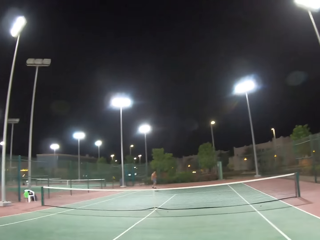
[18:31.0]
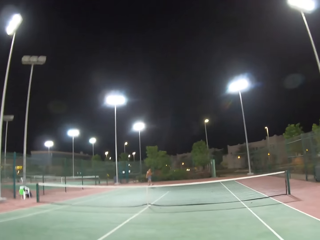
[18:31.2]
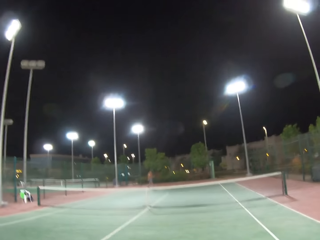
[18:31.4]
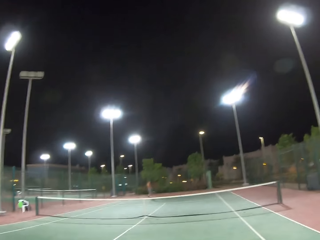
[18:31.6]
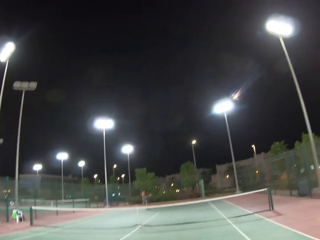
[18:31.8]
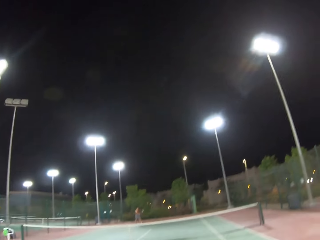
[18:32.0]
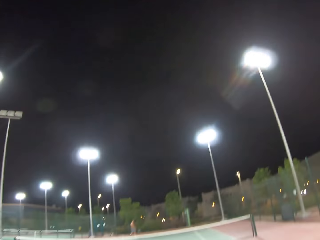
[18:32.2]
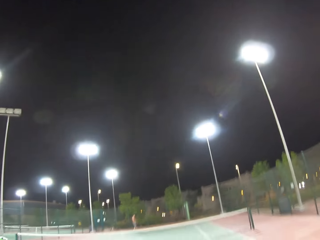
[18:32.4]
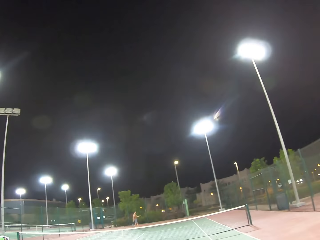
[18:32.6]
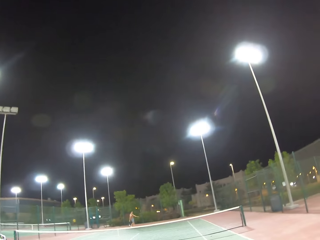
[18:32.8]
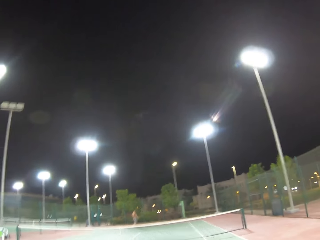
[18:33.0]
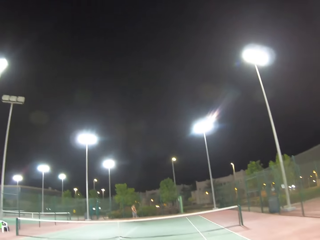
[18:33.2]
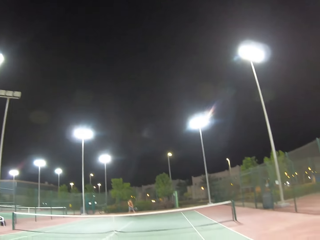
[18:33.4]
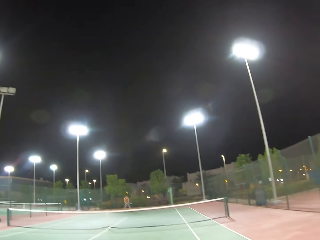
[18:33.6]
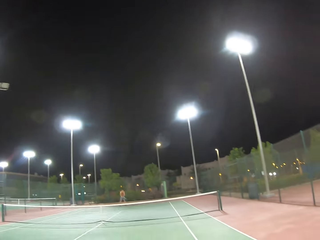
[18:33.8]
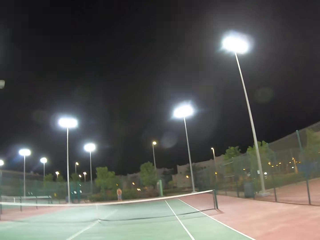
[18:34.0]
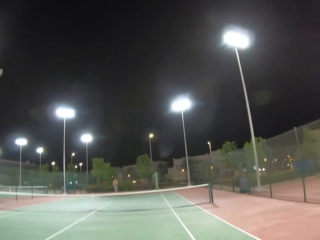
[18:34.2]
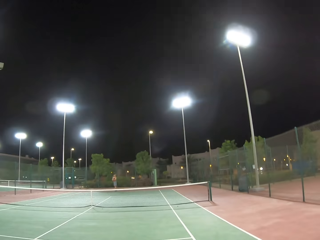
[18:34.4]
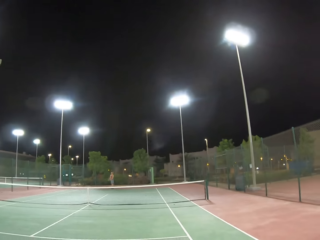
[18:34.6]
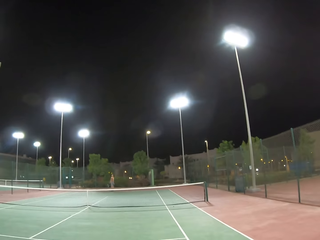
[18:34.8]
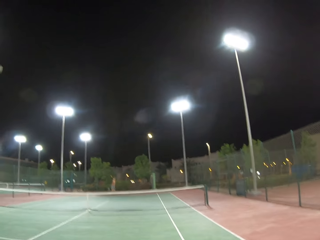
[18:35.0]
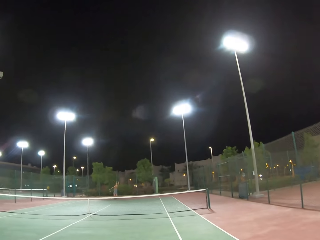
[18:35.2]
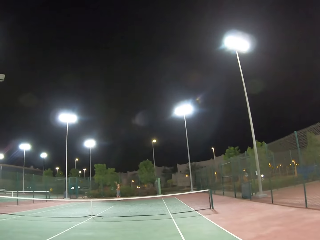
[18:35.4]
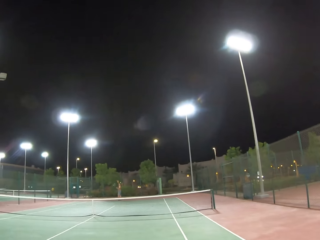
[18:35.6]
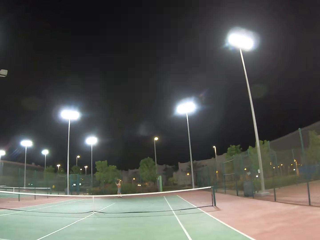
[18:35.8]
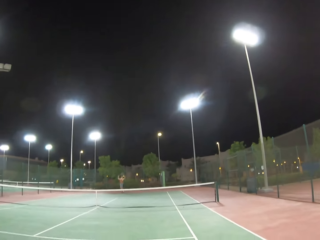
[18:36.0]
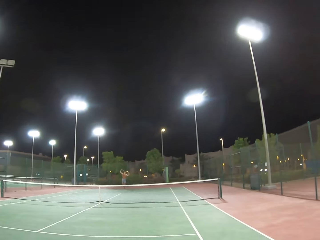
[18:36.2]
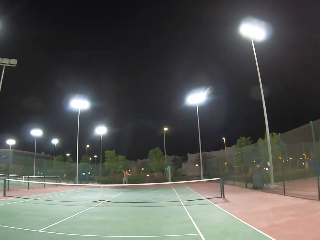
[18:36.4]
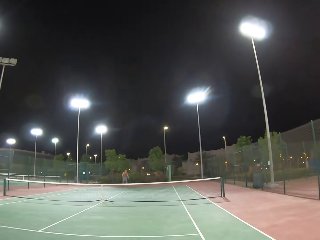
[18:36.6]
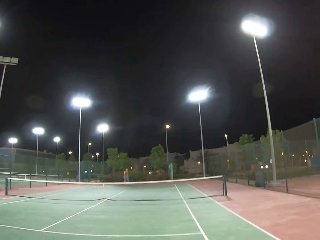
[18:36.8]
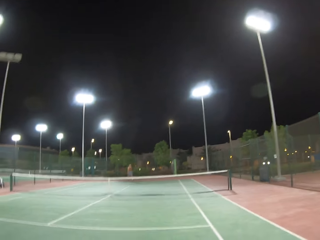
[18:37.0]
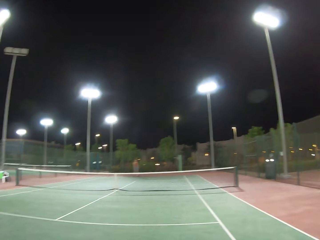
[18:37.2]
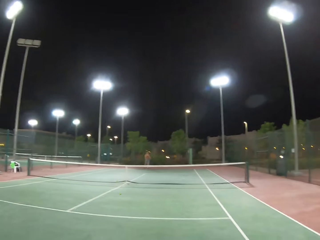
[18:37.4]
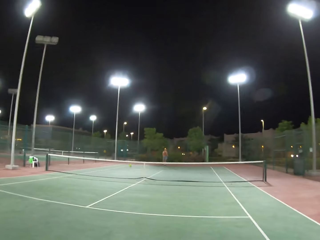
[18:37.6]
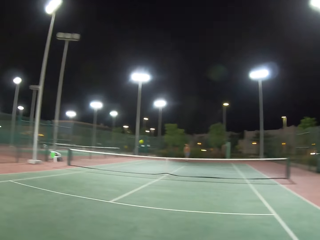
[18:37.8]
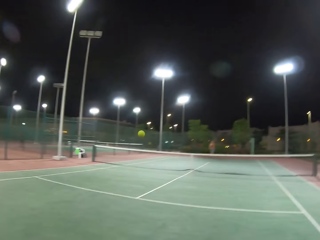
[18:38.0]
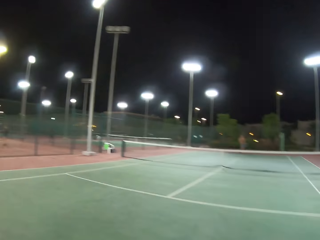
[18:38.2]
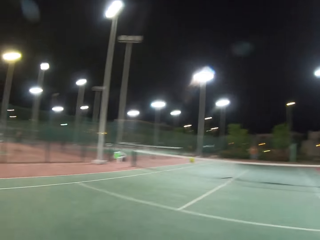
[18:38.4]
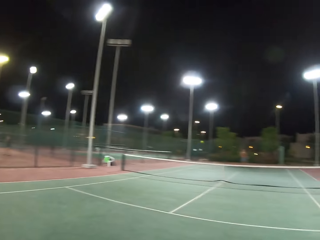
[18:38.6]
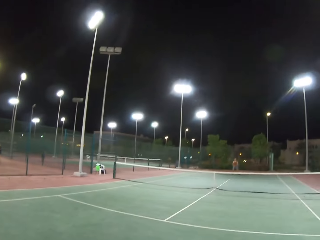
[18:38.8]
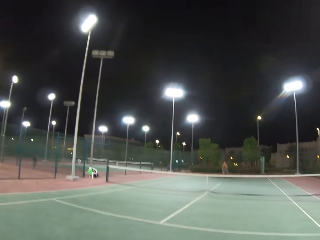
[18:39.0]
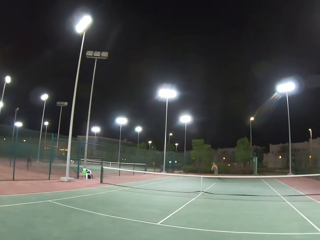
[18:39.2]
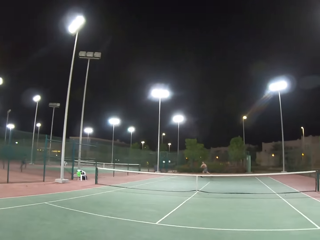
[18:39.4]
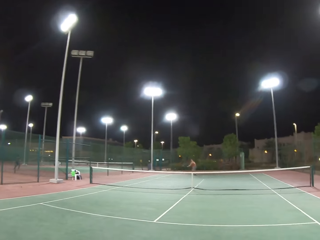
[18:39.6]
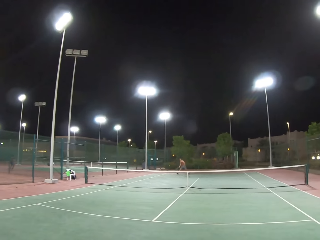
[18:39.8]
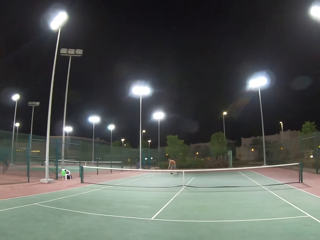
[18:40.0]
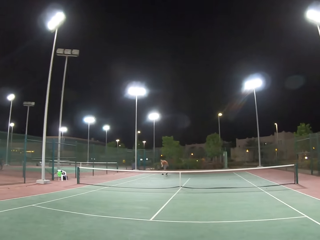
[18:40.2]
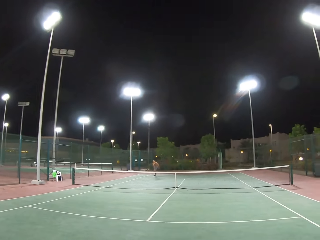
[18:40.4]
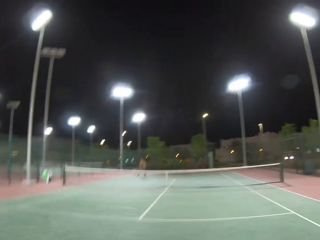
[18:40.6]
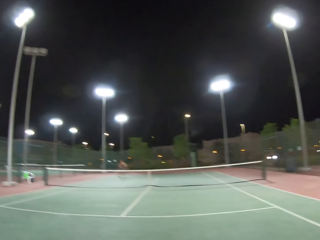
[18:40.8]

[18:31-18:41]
A man walks around the tennis court. The camera wearer plays tennis with the man.

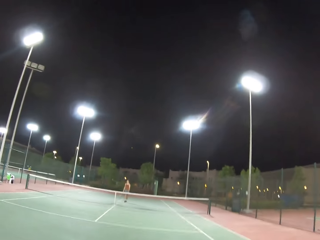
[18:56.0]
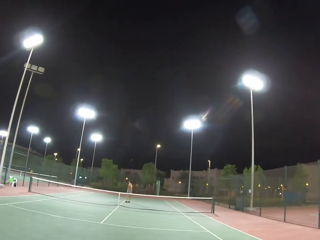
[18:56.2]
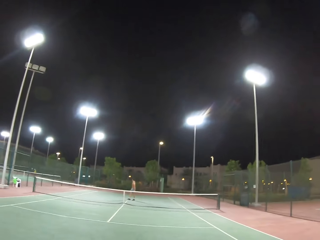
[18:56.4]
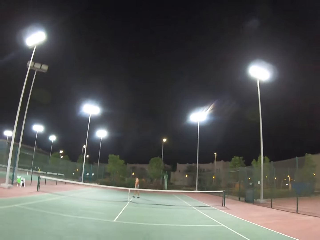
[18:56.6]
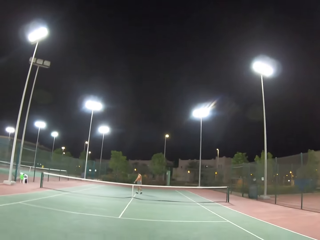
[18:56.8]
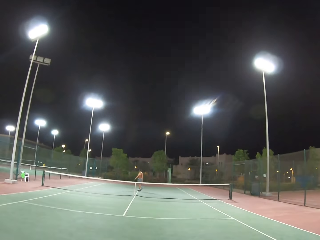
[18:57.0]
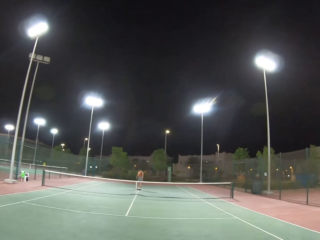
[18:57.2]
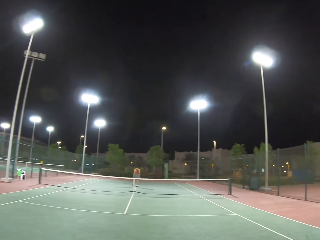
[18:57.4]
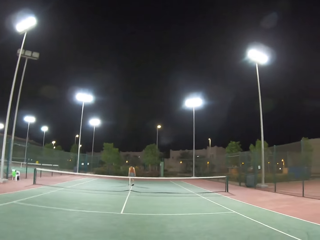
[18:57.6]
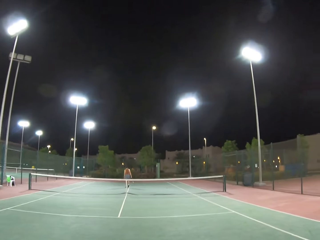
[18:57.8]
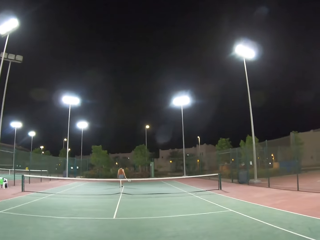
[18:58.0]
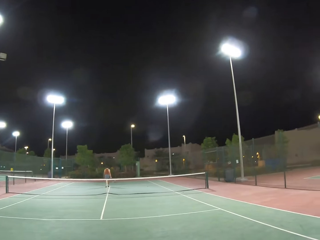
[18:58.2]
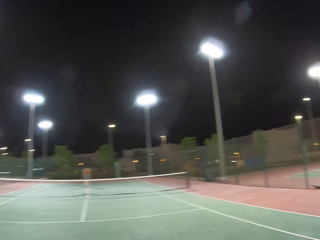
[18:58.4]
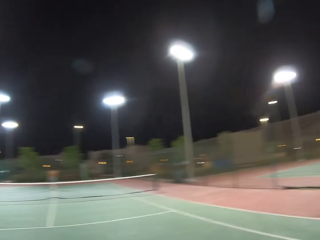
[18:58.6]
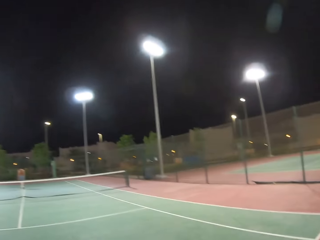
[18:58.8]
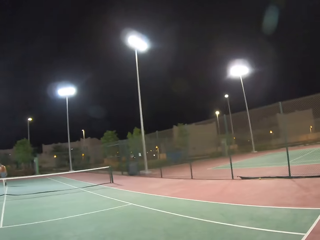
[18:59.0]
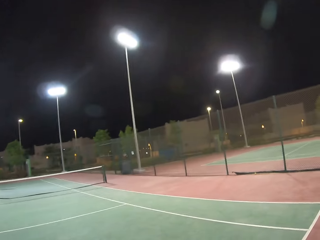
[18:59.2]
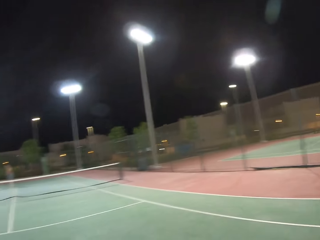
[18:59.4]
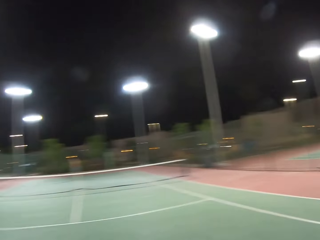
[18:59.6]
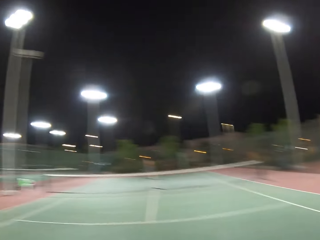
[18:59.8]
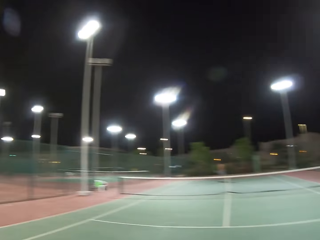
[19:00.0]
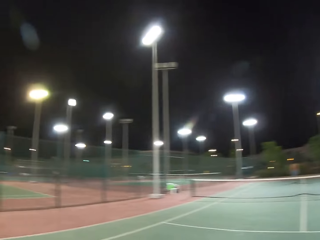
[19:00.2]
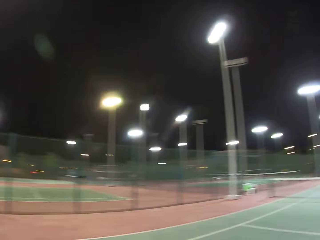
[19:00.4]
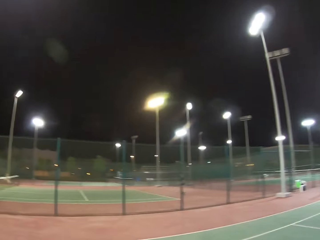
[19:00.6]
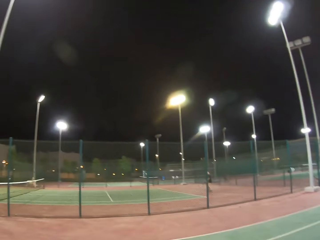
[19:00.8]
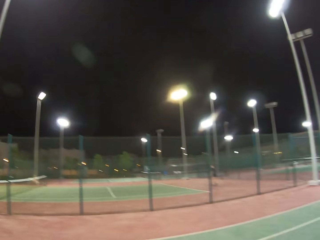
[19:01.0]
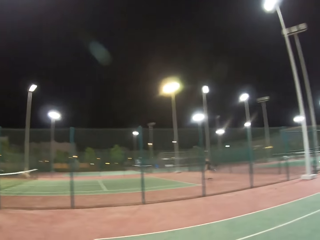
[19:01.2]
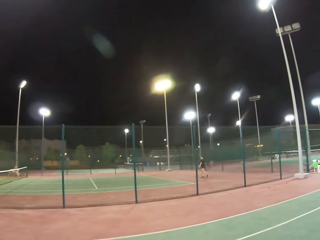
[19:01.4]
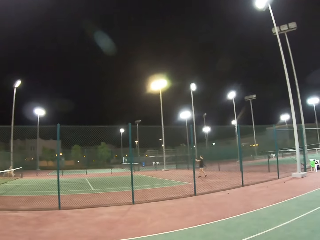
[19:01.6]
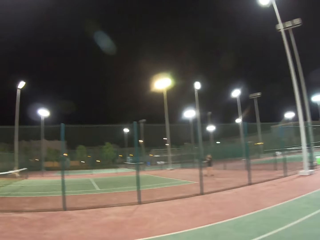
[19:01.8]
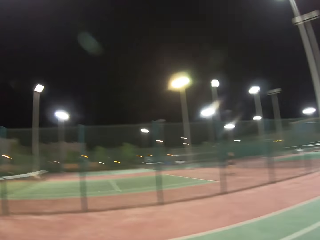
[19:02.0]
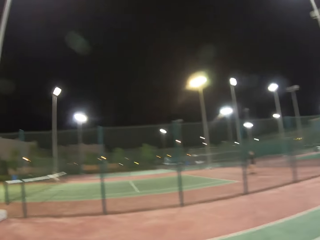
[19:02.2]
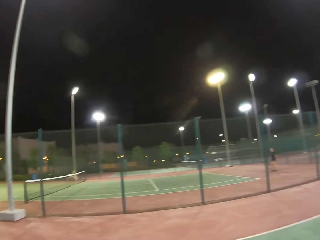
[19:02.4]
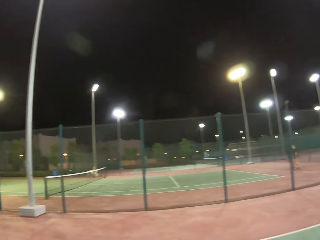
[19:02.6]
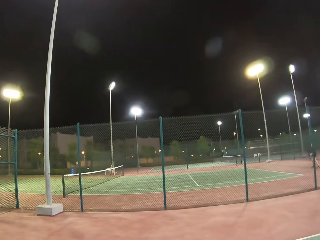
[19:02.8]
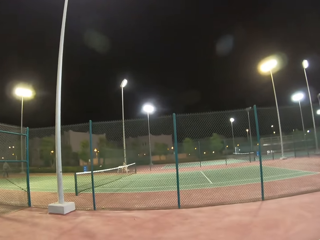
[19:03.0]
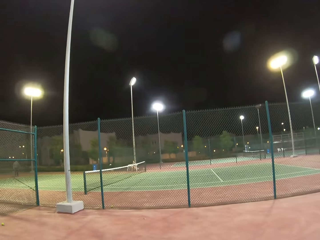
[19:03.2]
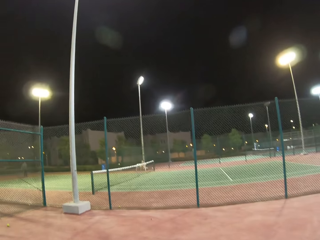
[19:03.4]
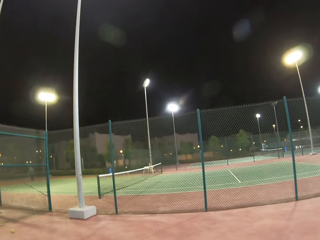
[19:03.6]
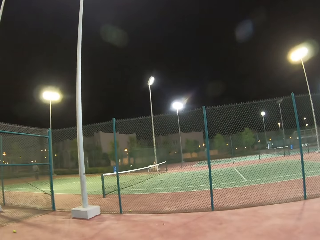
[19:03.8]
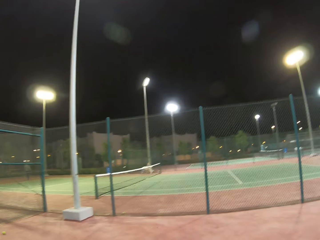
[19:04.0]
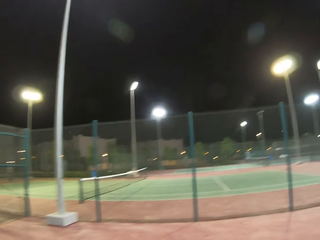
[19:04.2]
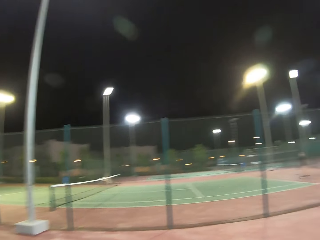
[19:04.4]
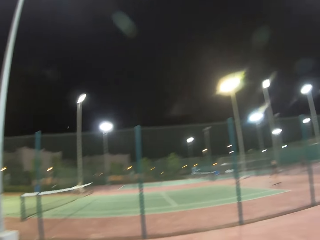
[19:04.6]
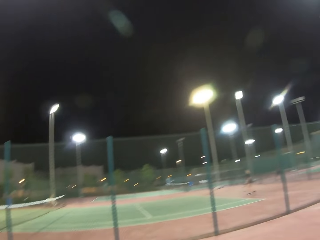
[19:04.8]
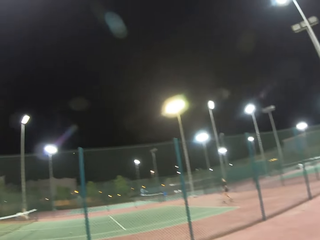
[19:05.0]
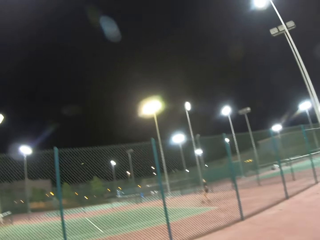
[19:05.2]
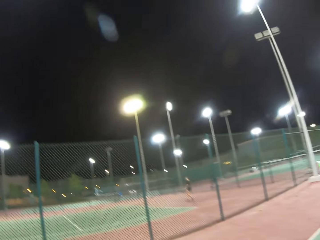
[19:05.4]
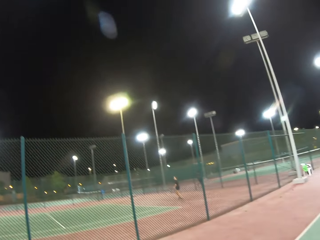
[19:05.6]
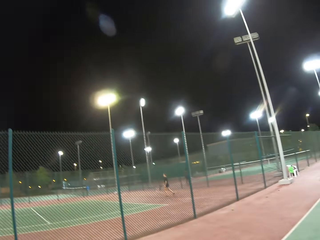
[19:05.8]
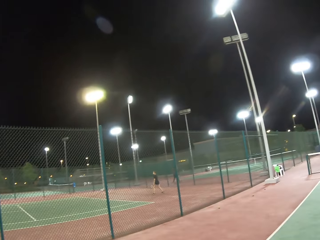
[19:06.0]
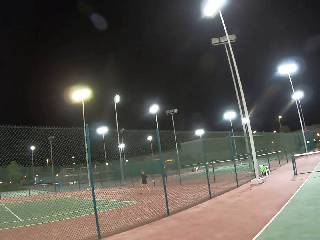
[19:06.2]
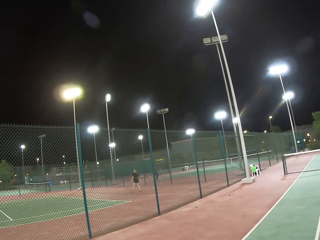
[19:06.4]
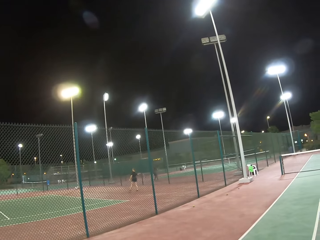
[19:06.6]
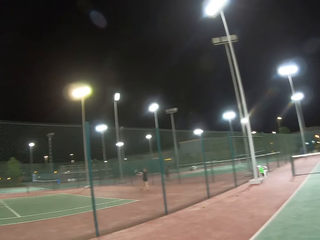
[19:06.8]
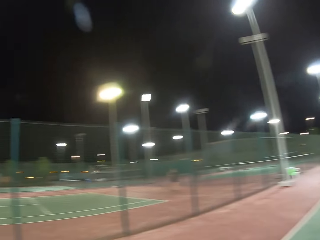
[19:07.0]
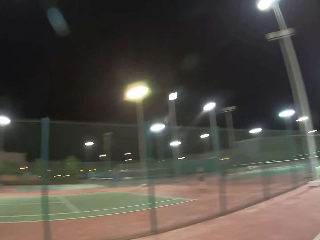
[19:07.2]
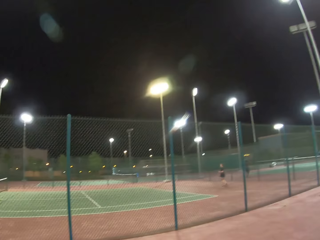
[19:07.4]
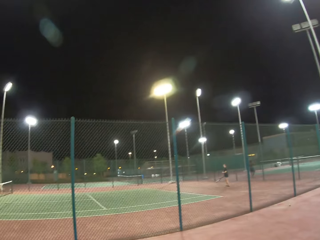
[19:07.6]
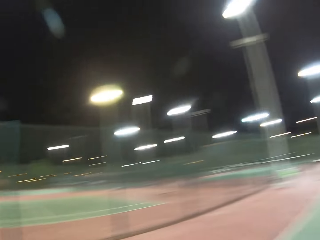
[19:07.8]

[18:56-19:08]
A man walks around the tennis court. The camera wearer walks around the tennis court. They stare around the field. The man plays badminton.
